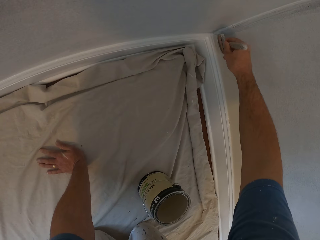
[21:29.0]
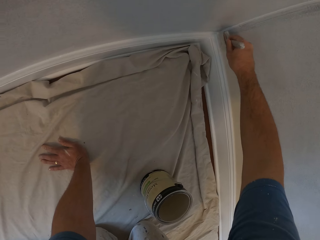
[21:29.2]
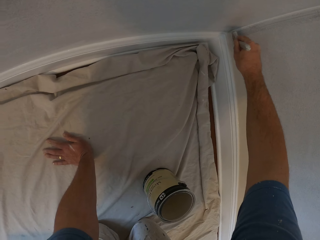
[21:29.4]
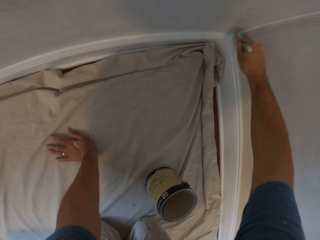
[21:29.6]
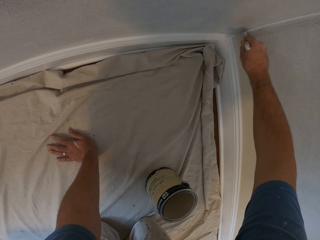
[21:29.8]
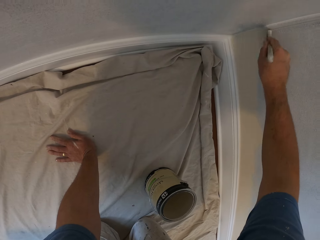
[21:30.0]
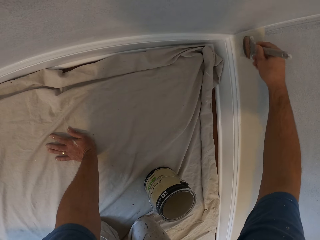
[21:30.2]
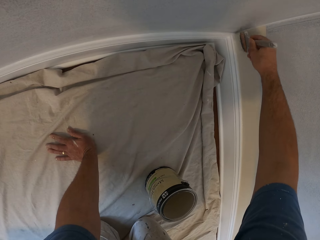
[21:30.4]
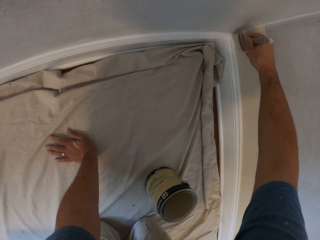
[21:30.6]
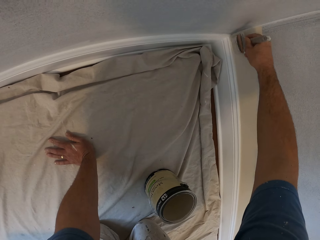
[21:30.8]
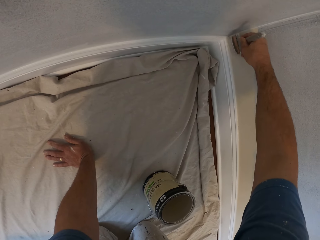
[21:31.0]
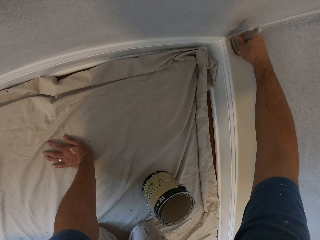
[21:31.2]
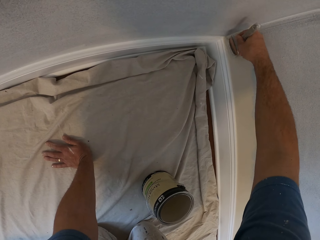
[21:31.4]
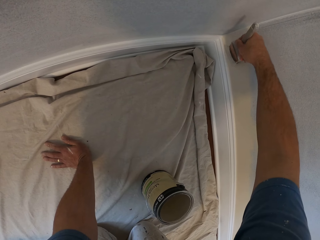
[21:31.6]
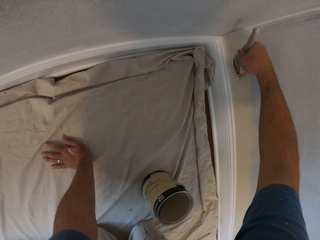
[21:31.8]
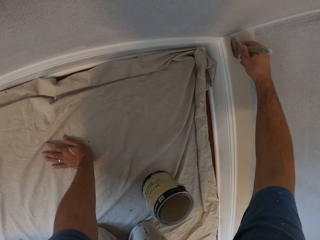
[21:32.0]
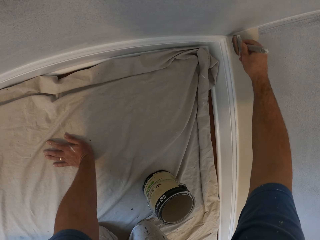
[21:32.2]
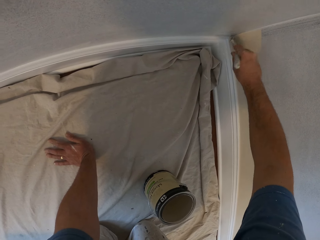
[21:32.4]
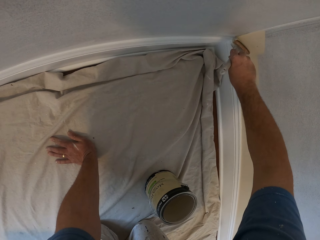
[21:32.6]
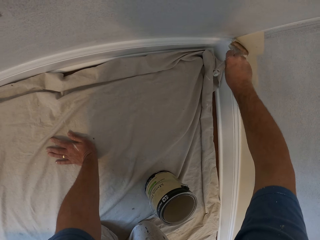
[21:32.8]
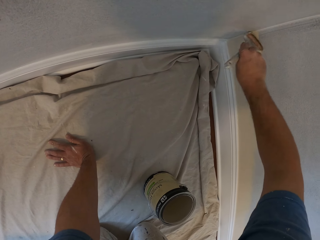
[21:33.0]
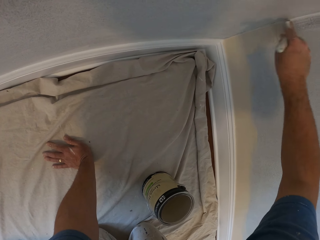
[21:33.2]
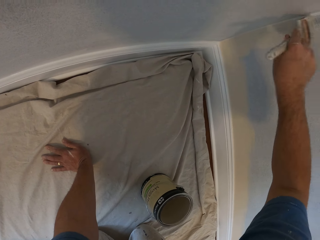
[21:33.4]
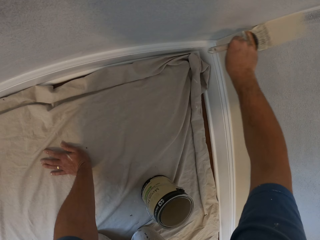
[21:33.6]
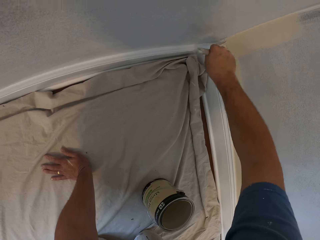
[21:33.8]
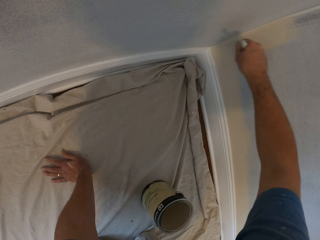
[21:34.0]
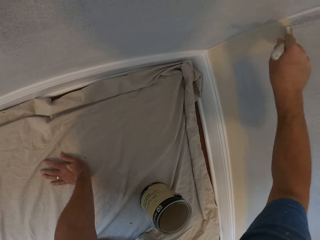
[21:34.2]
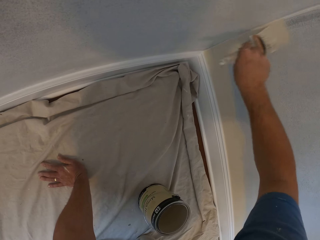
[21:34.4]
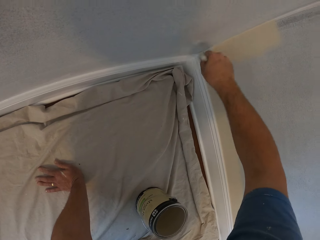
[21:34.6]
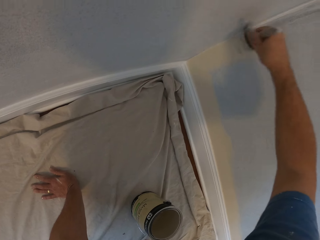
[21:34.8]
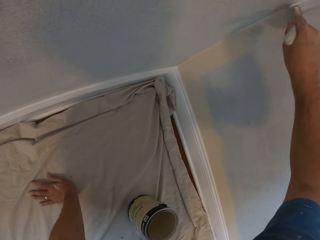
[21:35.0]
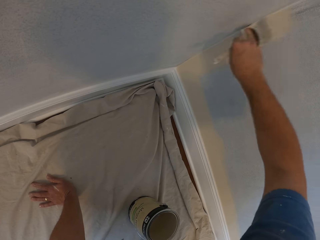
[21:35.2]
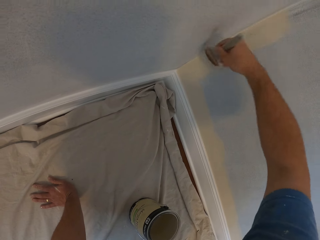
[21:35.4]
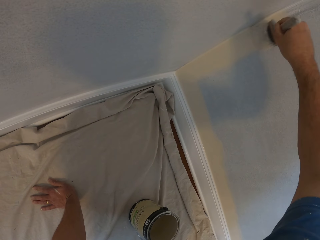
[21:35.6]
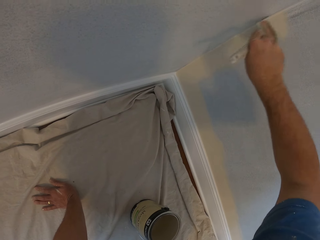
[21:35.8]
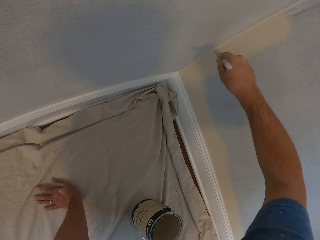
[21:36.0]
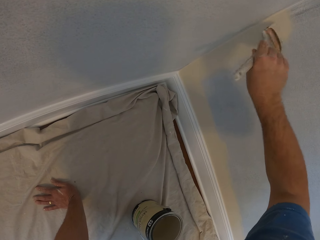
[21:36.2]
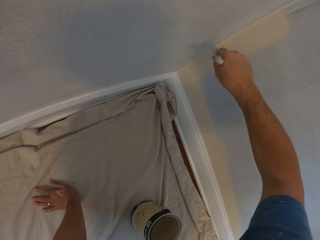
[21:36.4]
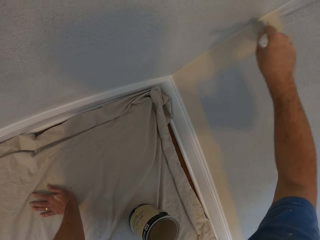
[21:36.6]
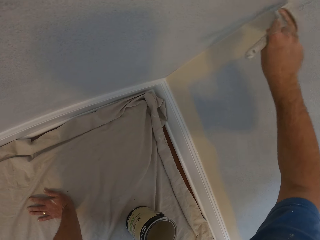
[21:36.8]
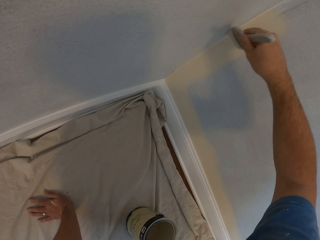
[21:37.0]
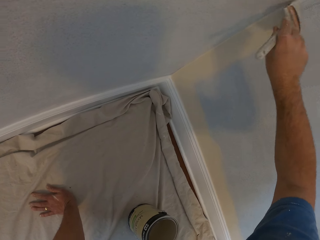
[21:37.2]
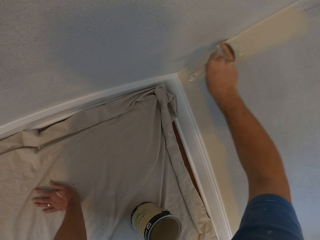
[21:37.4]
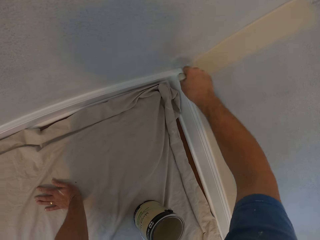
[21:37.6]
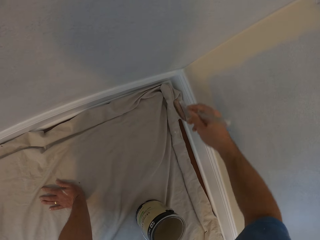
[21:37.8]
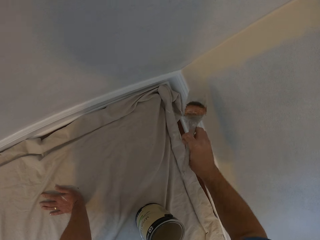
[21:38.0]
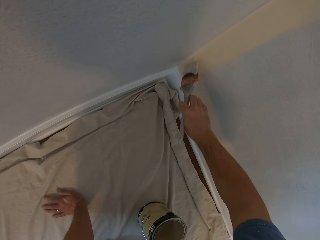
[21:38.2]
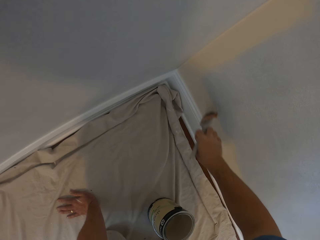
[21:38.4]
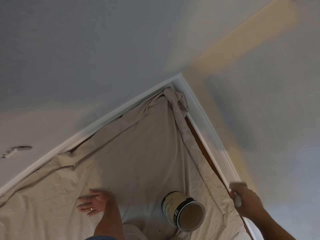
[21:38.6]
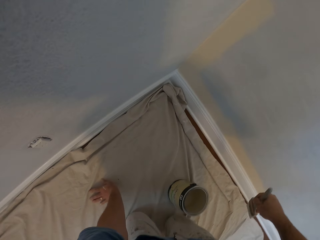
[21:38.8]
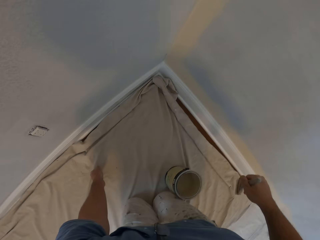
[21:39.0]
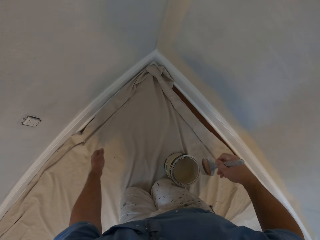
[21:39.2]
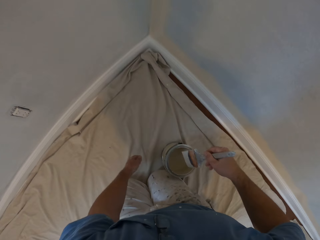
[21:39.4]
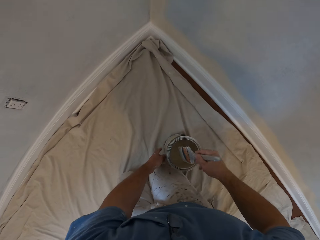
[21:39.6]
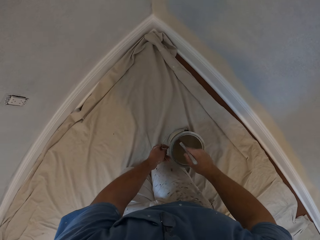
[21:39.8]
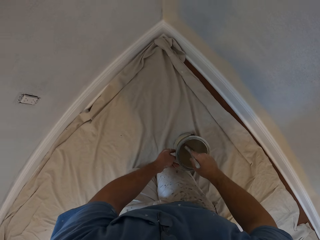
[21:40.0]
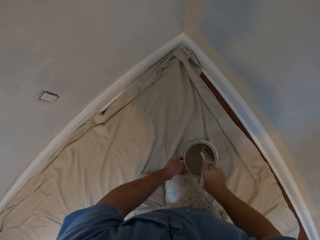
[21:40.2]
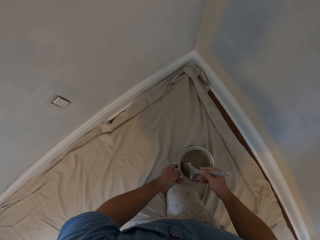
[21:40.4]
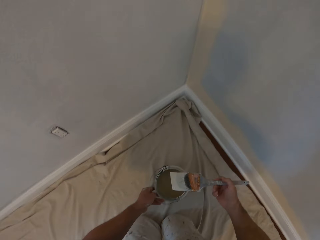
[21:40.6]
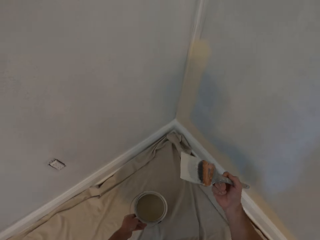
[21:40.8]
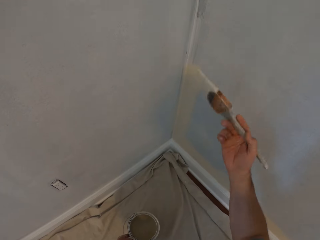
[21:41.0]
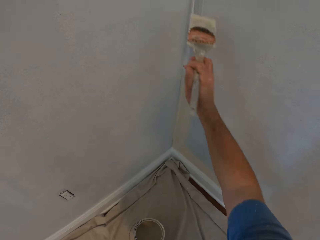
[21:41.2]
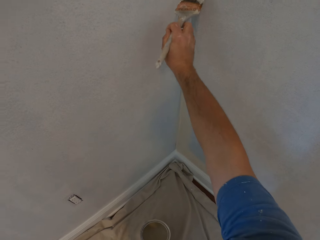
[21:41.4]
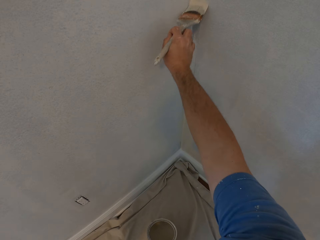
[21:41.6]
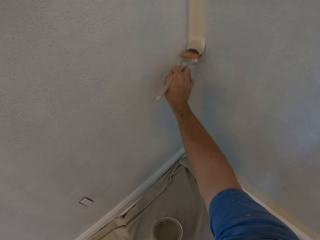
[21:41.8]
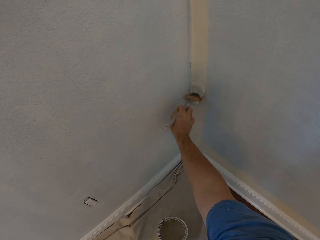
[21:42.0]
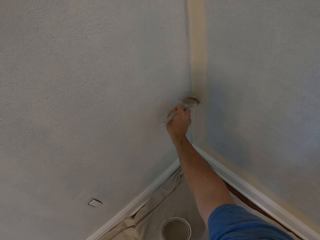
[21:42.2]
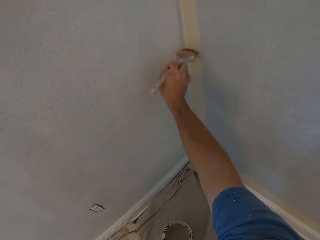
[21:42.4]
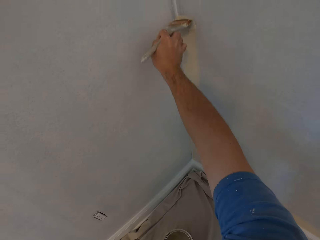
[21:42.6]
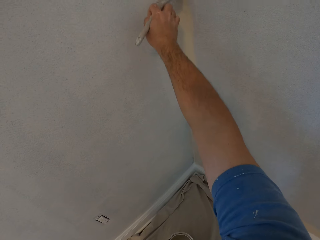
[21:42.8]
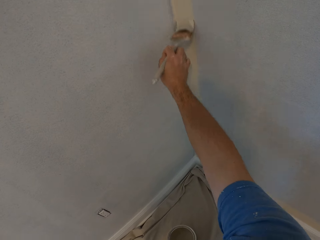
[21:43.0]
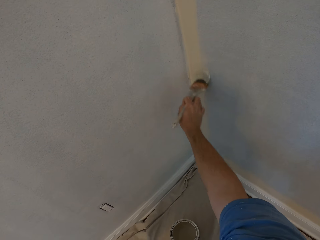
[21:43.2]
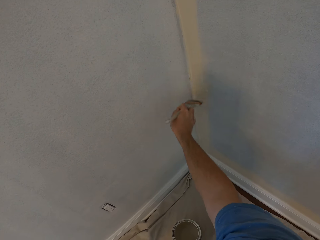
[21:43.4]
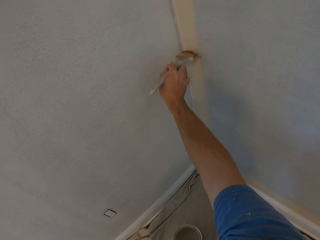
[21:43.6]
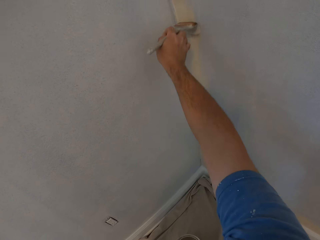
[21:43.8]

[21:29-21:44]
The camera wearer paints the wall with the paint brush. He removes the paint brush from the wall. He dips the paint brush into the paint. He moves the paint can on the floor with his left hand. He lifts up the paint brush from the paint. He paints the wall with the paint brush.

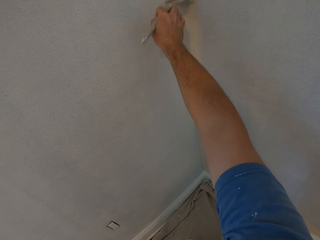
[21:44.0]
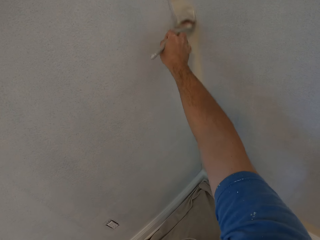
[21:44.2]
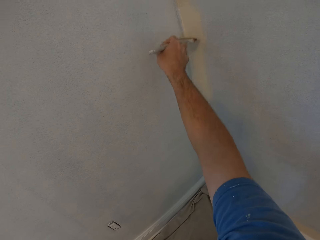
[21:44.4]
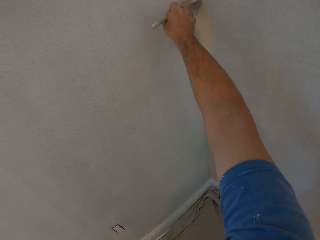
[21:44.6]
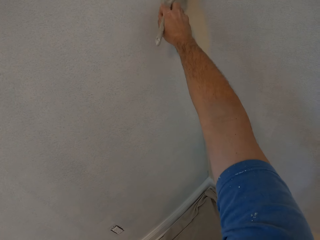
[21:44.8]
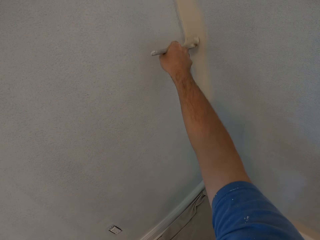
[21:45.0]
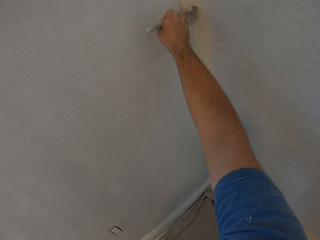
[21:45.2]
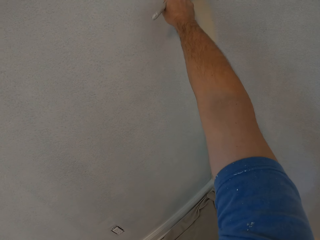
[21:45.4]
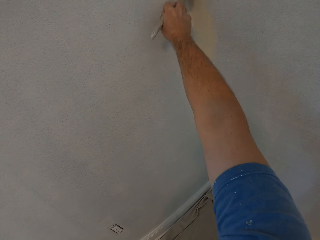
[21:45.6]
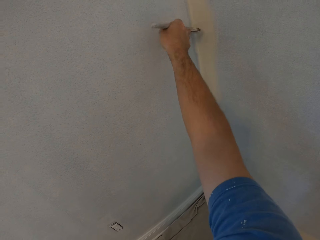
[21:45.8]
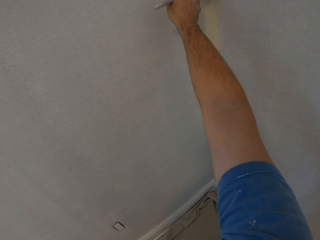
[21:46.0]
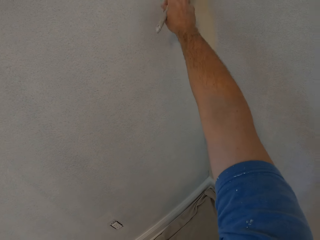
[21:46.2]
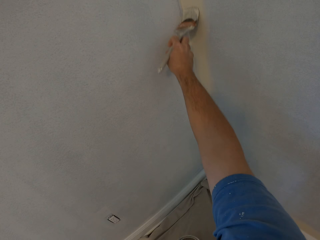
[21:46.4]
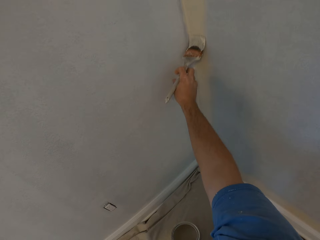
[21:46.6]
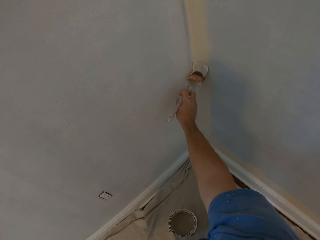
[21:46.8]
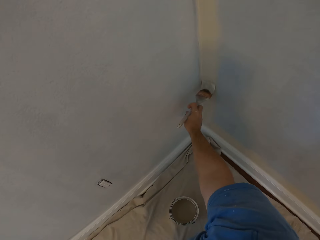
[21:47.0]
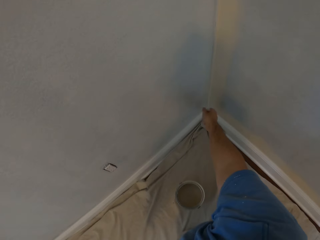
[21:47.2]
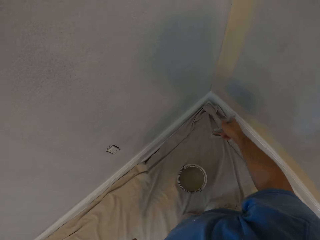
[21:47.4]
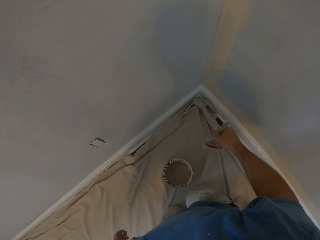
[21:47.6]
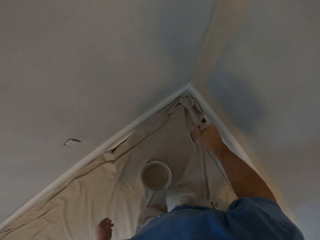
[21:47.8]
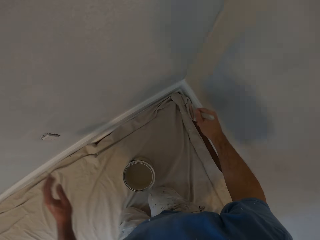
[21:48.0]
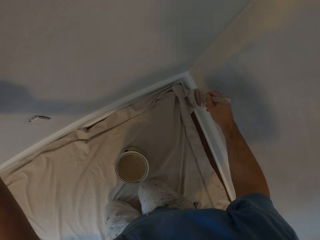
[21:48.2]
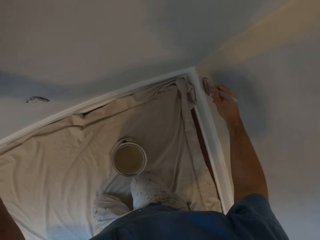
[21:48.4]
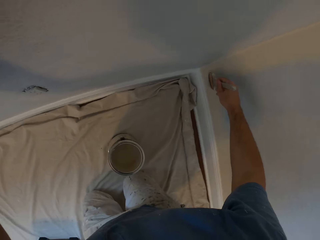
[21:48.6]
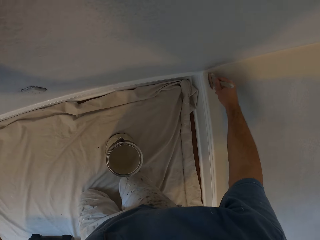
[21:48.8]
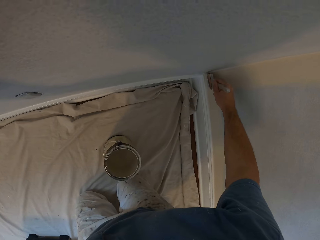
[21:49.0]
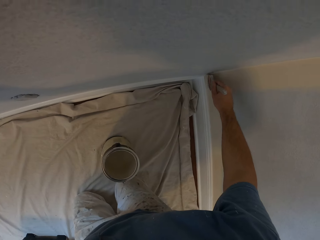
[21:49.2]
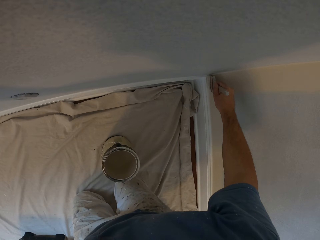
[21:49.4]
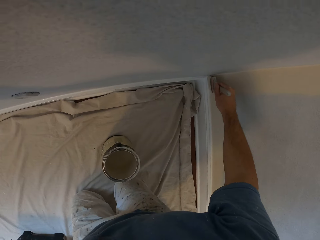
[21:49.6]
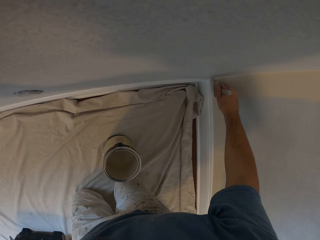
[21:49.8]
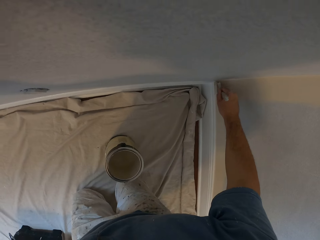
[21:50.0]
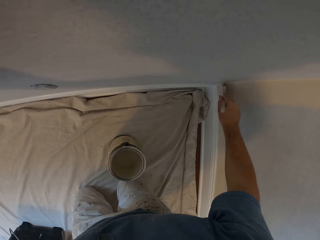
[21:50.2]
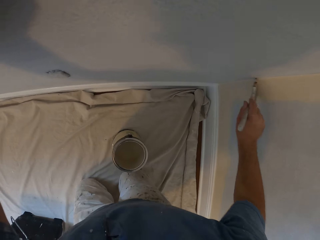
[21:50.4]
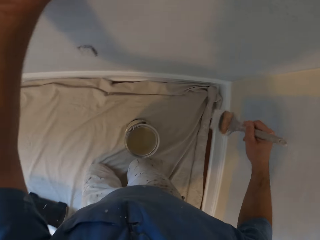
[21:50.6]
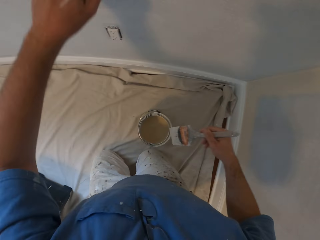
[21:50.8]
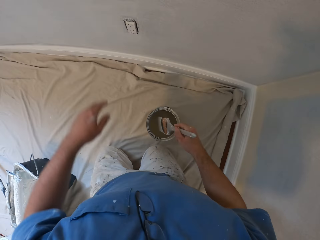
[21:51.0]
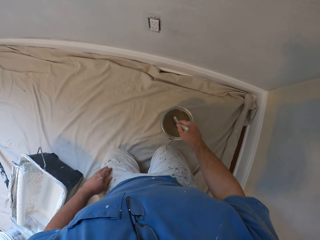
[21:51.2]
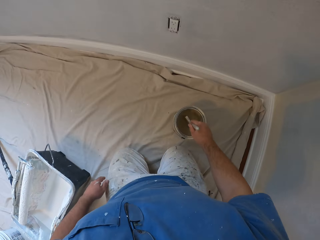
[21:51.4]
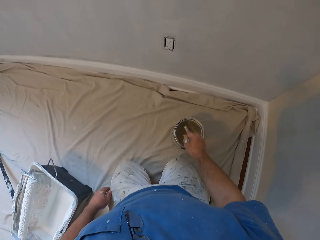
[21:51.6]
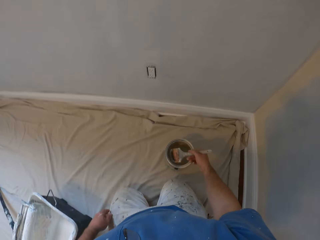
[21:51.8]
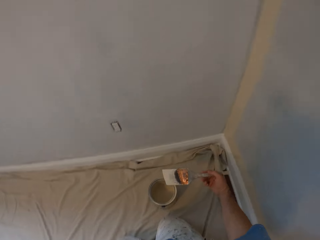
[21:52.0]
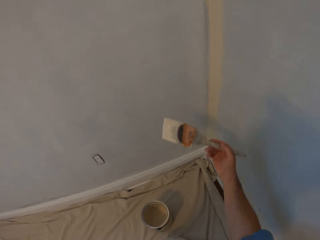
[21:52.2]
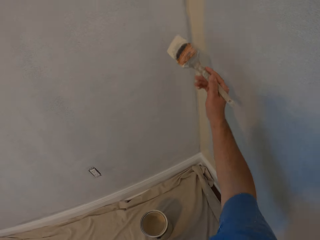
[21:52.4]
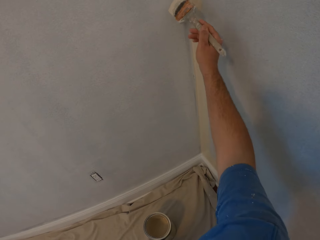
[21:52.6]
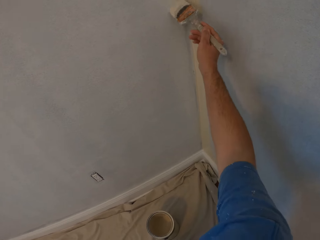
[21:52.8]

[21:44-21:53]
The camera wearer removes the paint brush from the wall. He lifts up his left hand. He paints the wall with the paint brush. He removes the paint brush from the wall. He removes his left hand from the wall. He dips the paint brush into the paint. He lifts up the paint brush from the paint.
